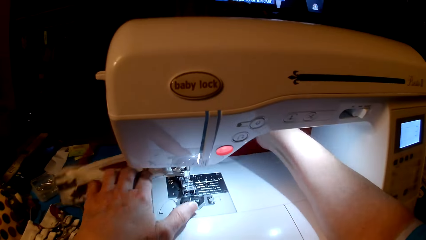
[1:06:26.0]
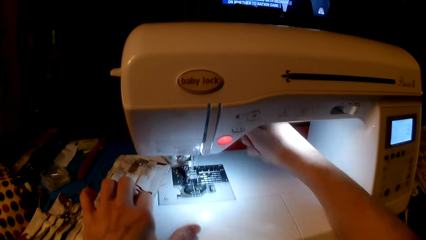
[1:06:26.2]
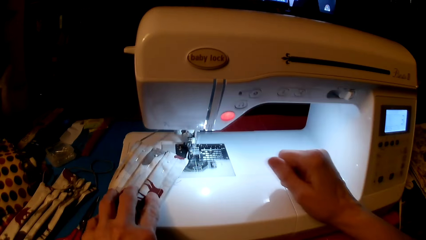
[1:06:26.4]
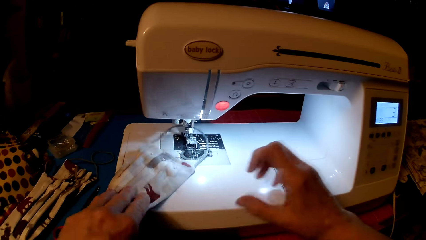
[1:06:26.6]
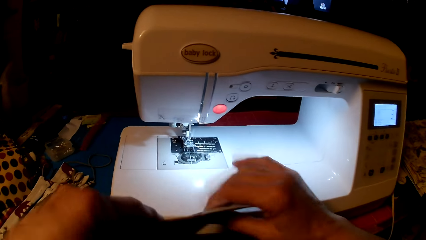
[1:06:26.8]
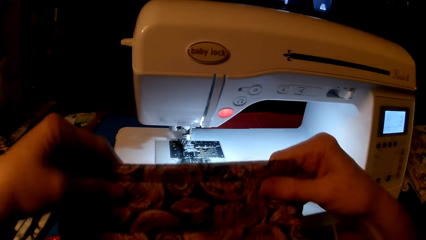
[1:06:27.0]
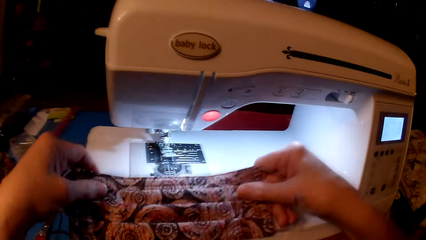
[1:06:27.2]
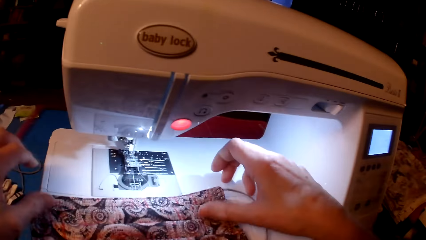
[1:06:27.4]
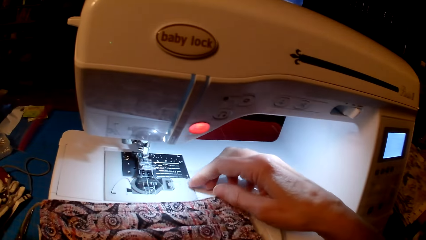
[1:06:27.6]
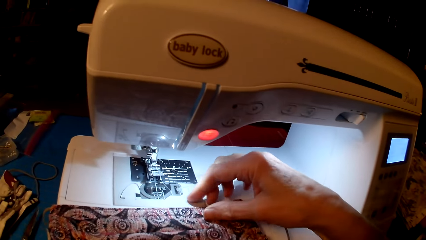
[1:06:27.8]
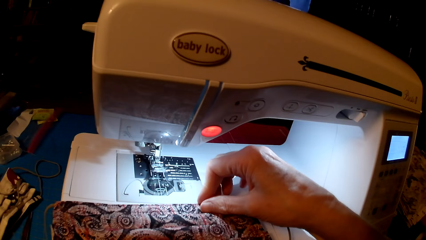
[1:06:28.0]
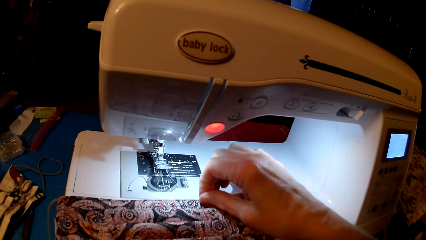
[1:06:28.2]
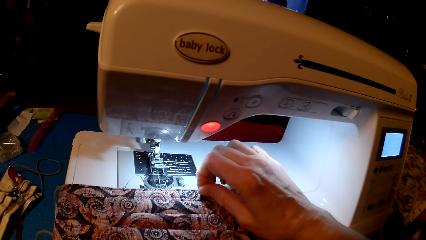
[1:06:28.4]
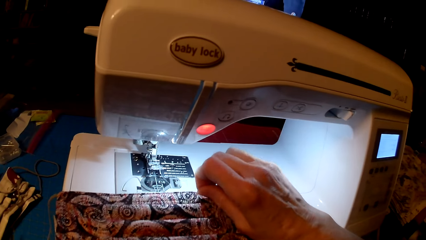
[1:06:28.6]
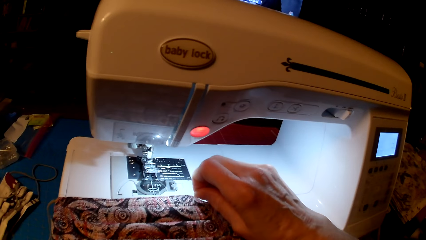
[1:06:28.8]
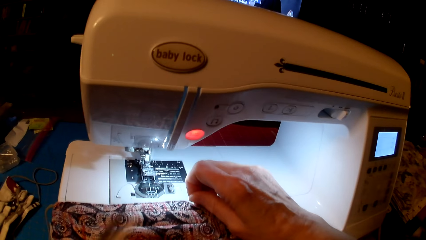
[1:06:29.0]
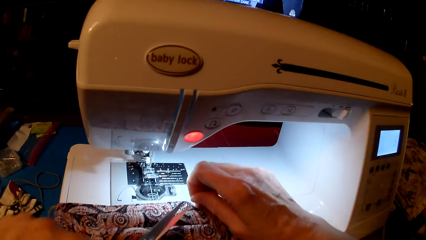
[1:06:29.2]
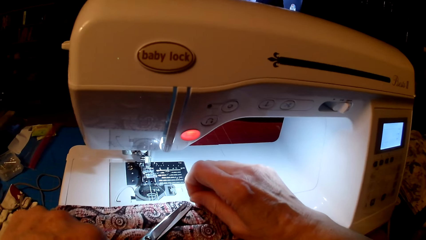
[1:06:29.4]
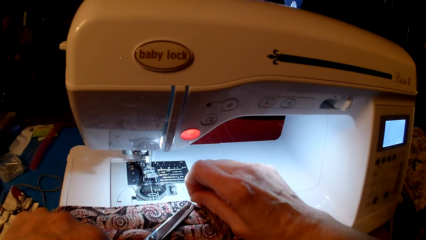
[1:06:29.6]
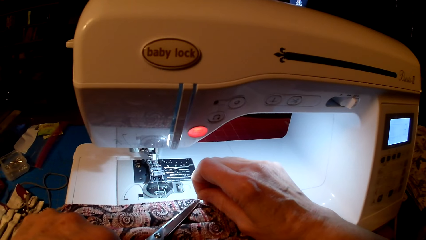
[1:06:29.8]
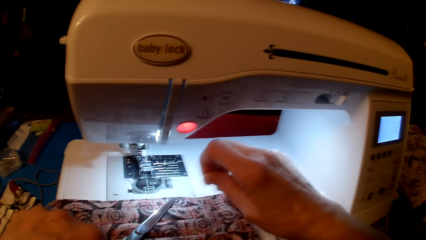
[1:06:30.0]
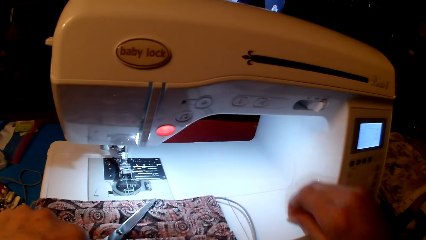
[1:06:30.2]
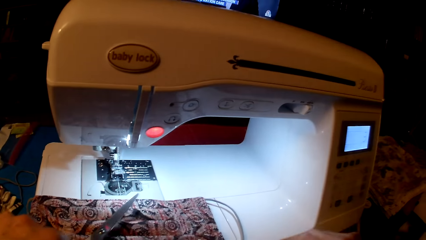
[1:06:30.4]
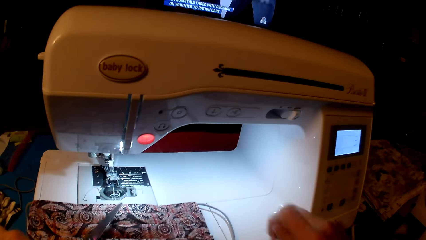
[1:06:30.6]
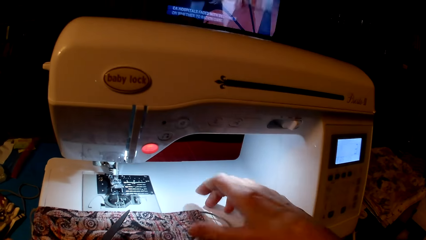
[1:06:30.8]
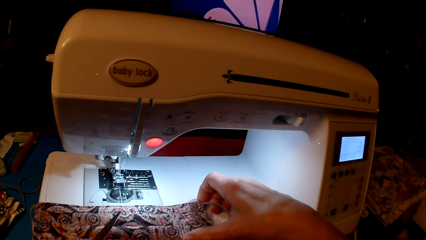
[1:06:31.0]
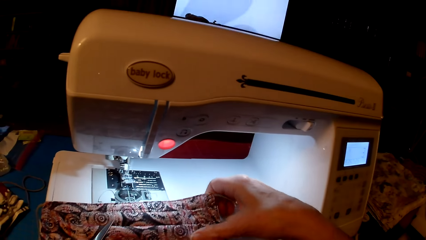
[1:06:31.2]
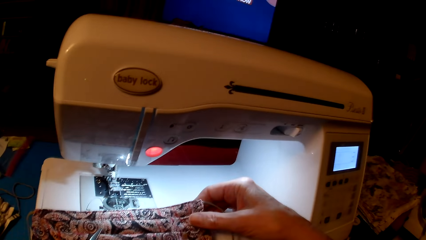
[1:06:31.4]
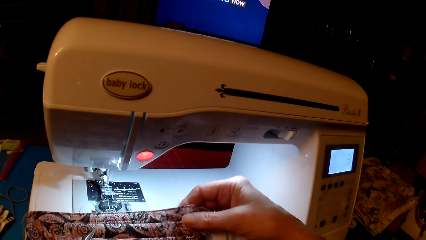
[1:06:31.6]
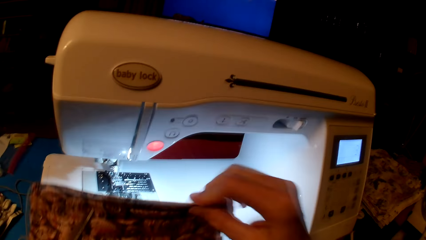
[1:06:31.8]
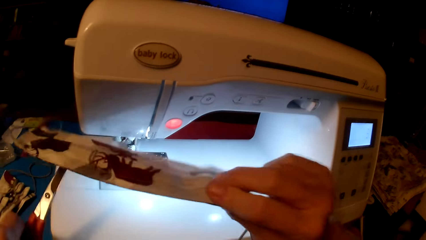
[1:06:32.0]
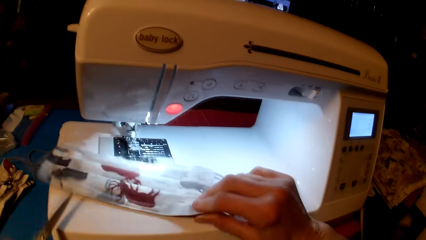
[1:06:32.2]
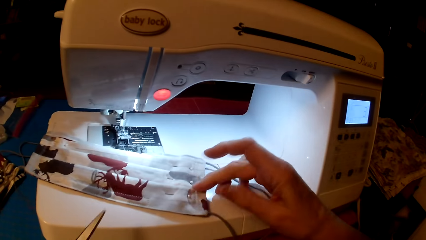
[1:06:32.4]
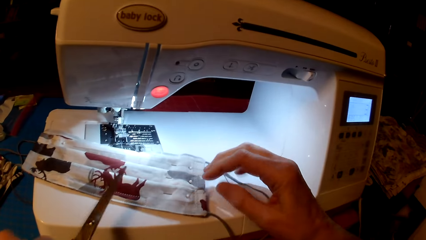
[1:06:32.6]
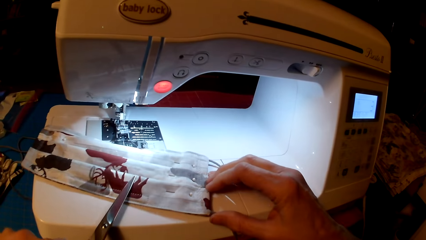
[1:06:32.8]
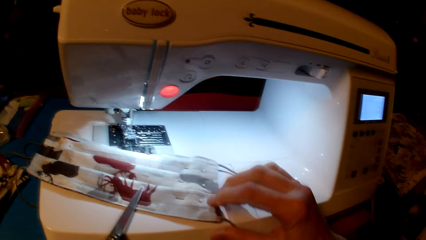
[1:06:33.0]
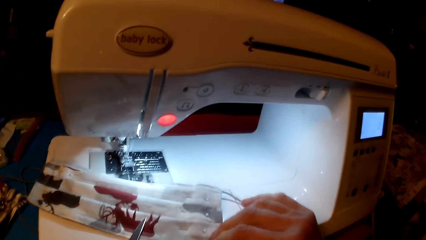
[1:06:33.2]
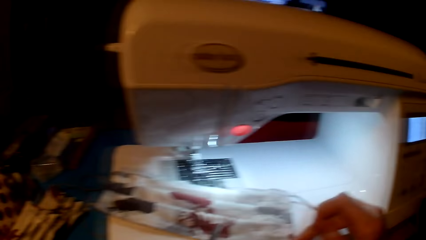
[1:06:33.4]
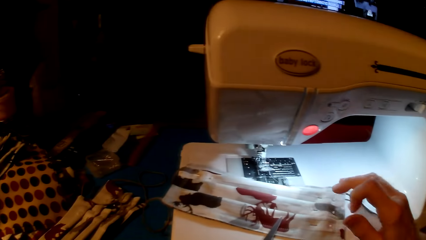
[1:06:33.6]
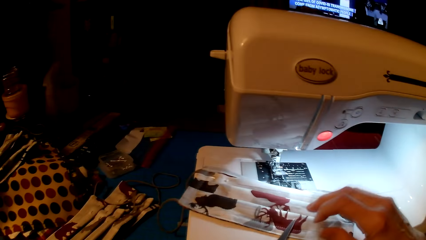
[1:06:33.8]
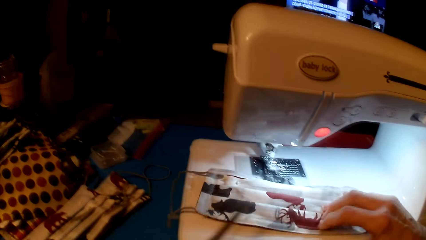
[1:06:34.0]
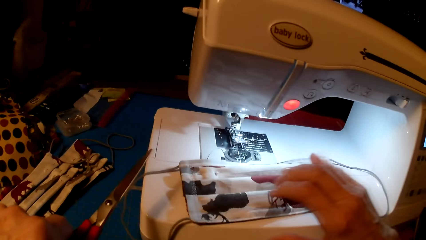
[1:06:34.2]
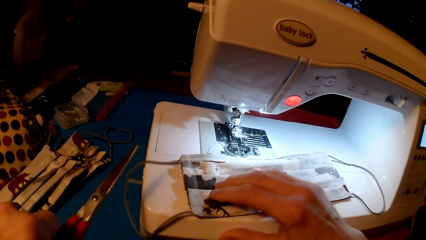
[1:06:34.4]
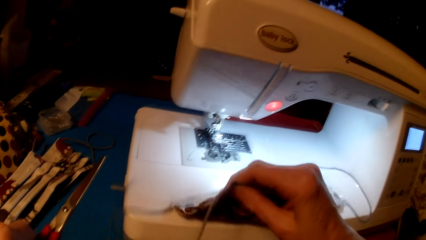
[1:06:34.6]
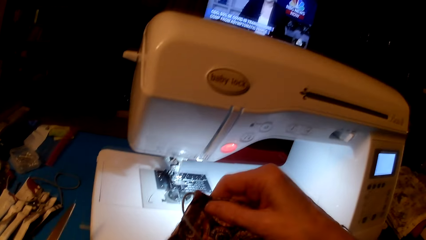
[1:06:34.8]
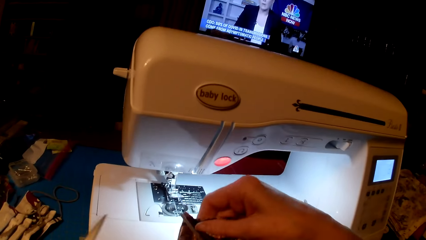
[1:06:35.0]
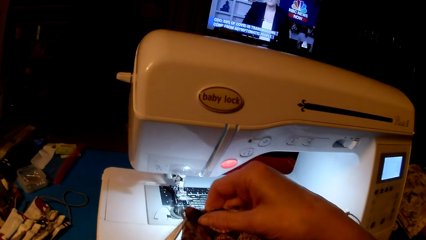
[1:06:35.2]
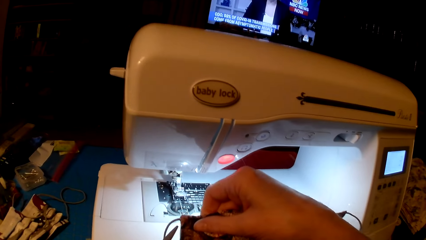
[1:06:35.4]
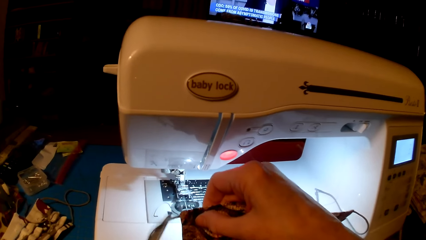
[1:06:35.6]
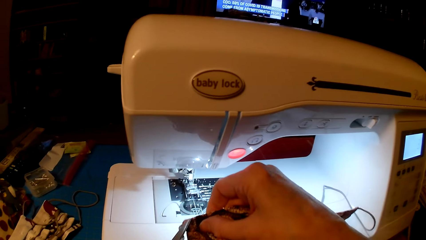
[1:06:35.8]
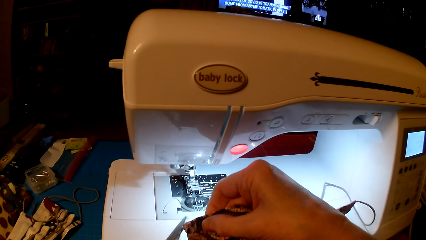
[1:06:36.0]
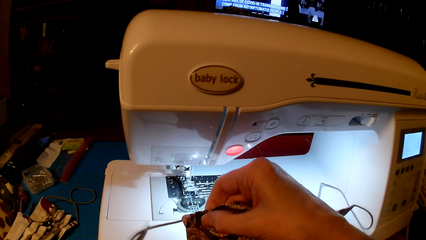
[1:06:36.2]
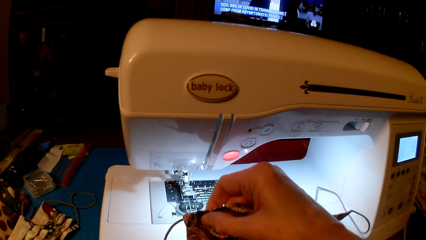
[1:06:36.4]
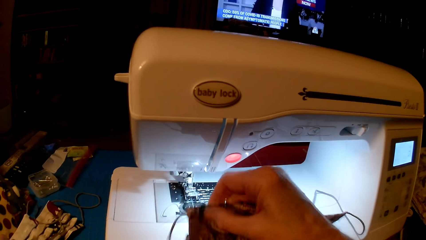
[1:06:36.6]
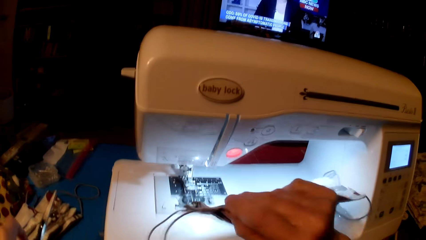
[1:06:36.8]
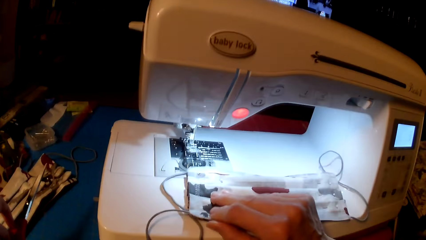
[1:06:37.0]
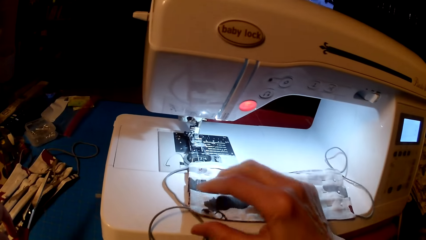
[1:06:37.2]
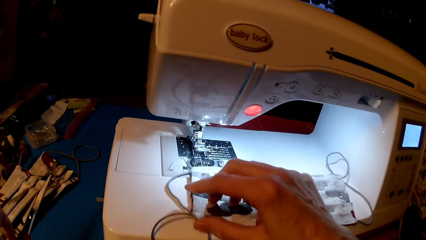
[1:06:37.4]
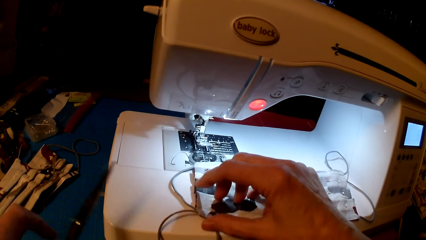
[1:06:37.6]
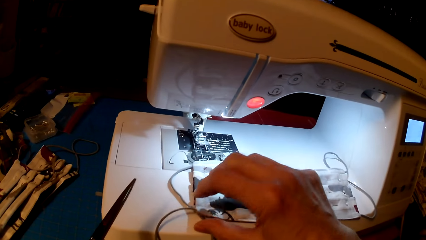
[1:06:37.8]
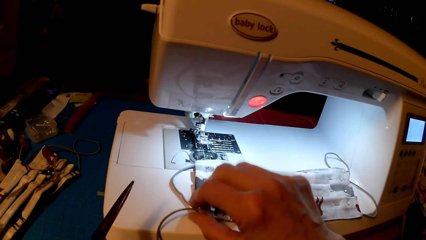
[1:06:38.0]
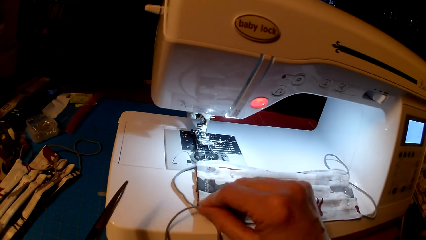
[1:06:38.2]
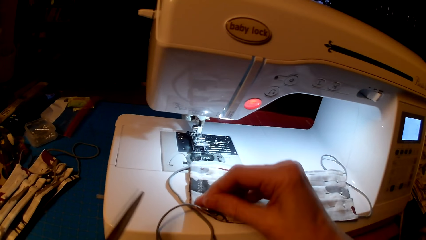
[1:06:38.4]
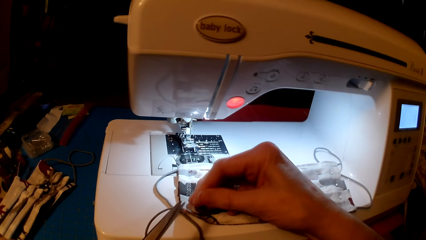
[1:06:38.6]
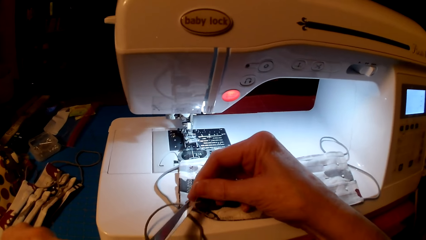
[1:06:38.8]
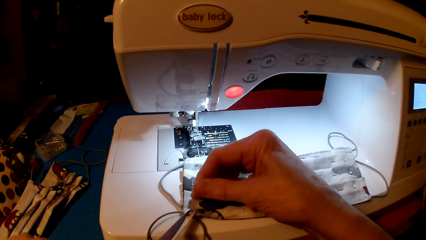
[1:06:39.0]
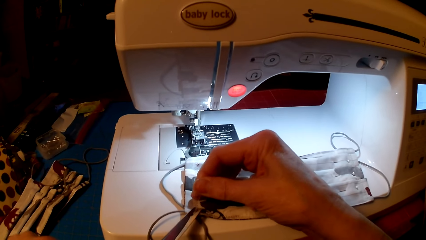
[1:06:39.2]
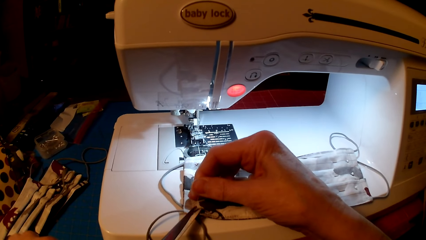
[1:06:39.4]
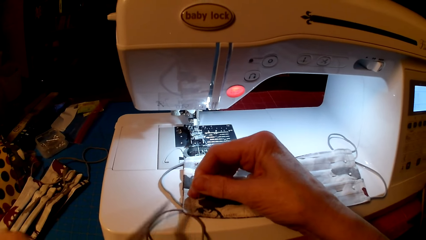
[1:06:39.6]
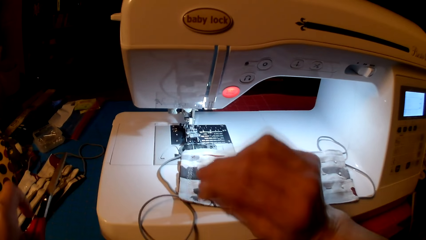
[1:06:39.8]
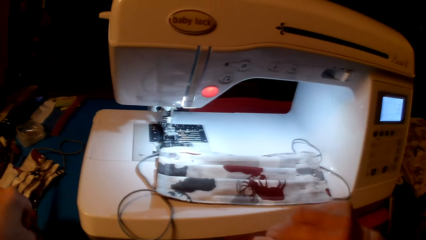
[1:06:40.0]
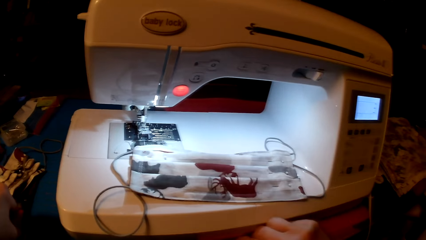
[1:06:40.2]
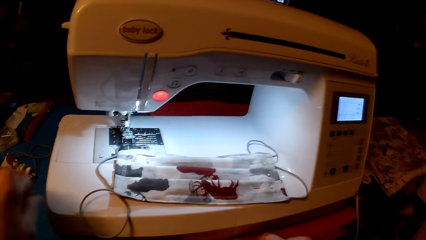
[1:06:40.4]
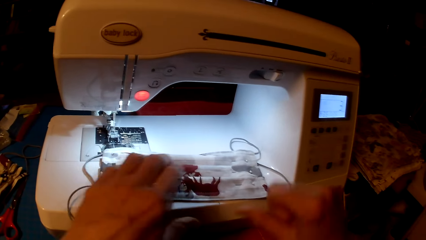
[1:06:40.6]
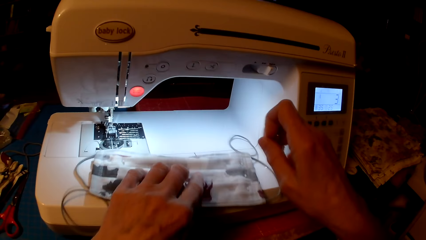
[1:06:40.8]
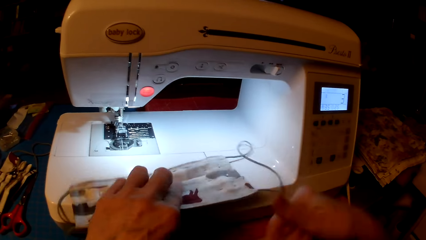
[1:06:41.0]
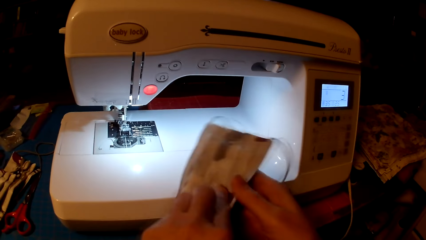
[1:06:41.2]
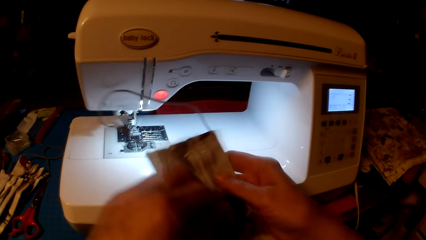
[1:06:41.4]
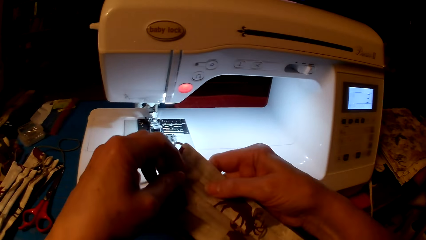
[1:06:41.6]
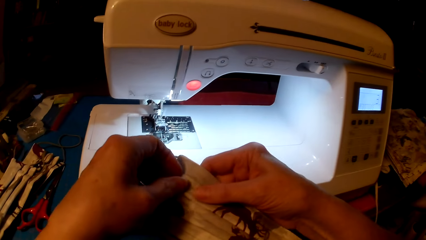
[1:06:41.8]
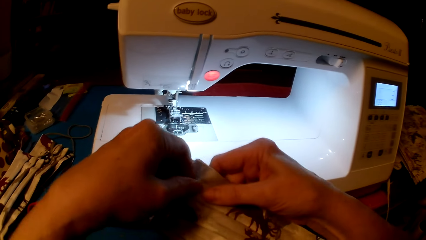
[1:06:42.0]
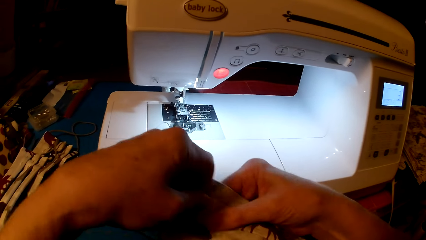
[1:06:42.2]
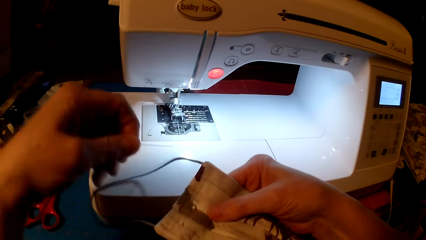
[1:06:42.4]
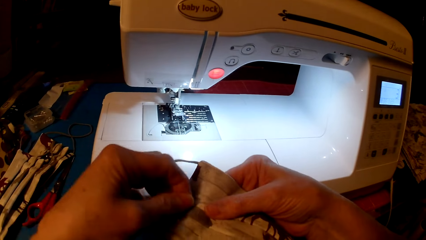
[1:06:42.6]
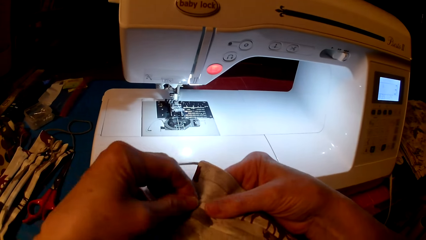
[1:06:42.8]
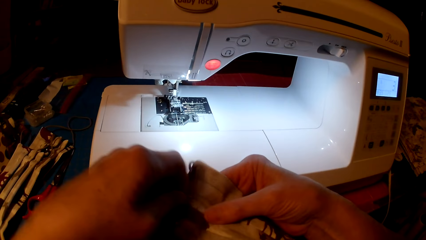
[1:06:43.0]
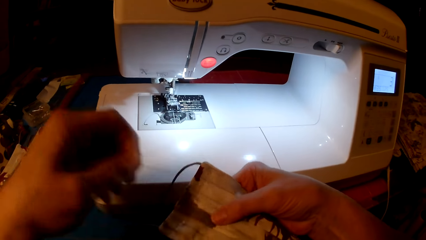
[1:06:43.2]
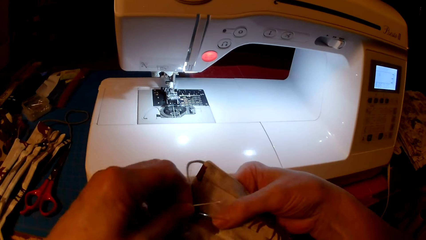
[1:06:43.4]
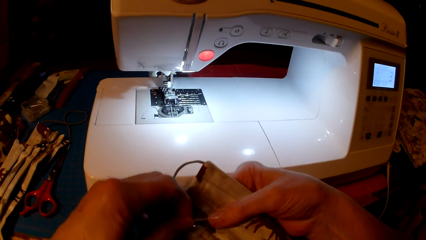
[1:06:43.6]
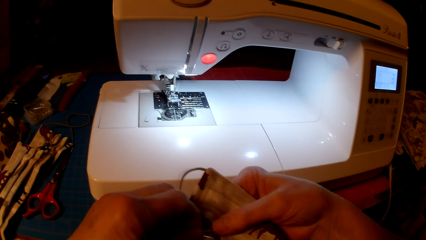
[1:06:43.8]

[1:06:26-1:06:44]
The camera wearer picks up the scissors. They cut the thread or yarn from the mask. They pick up the fabric. They cut the yarn. They remove a pin.
